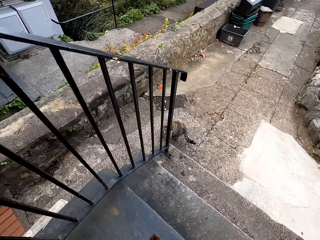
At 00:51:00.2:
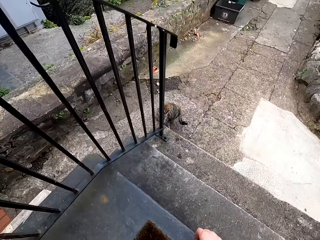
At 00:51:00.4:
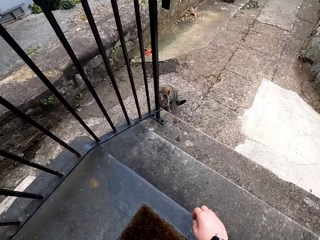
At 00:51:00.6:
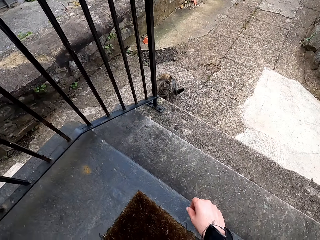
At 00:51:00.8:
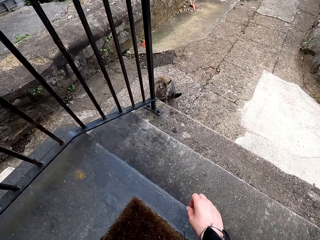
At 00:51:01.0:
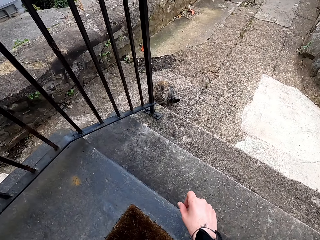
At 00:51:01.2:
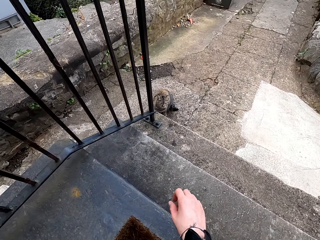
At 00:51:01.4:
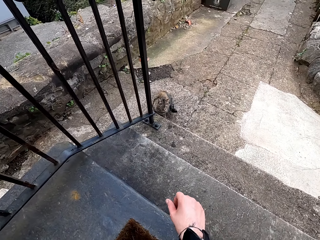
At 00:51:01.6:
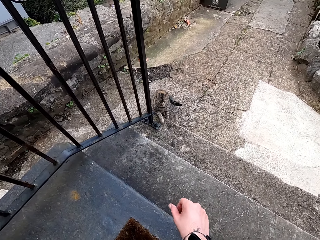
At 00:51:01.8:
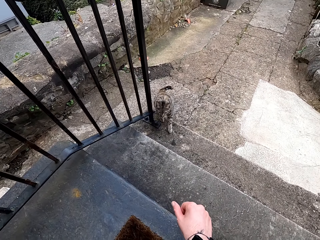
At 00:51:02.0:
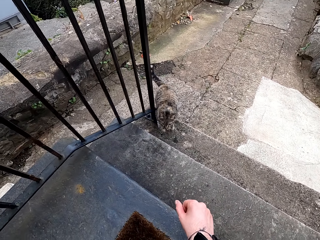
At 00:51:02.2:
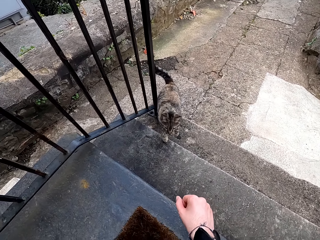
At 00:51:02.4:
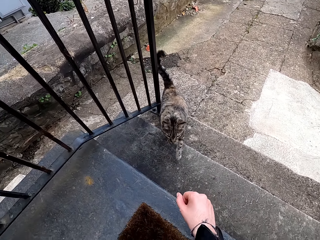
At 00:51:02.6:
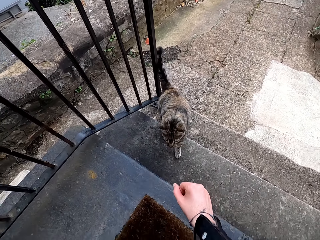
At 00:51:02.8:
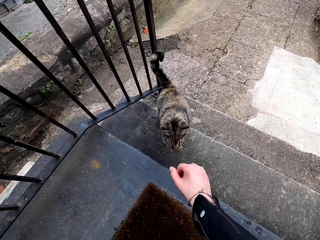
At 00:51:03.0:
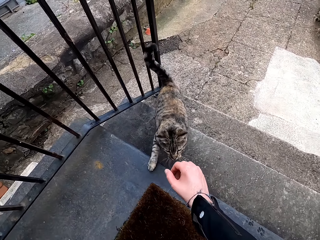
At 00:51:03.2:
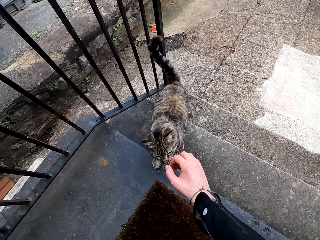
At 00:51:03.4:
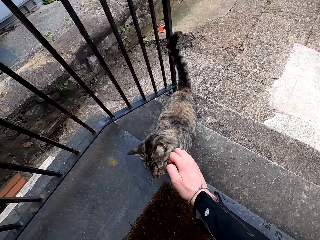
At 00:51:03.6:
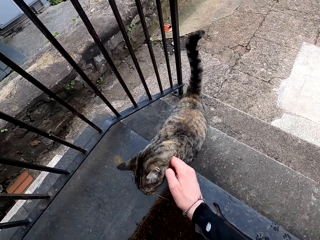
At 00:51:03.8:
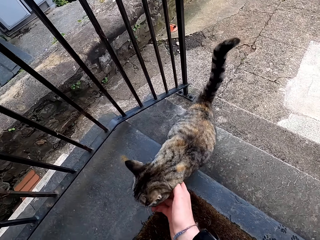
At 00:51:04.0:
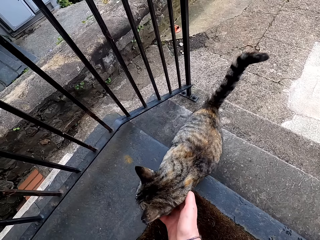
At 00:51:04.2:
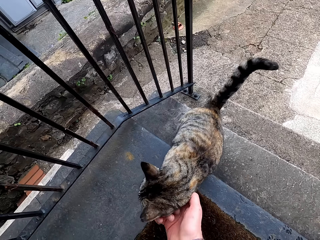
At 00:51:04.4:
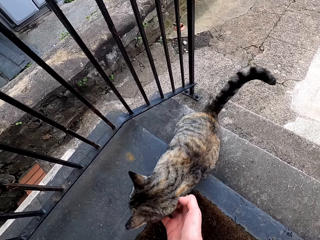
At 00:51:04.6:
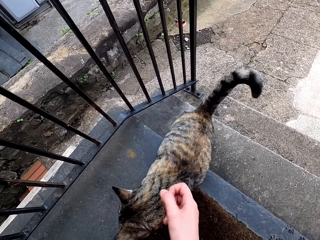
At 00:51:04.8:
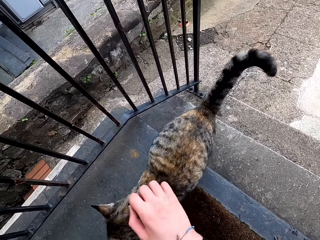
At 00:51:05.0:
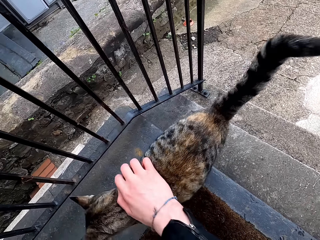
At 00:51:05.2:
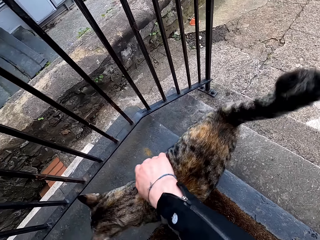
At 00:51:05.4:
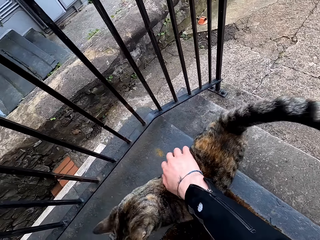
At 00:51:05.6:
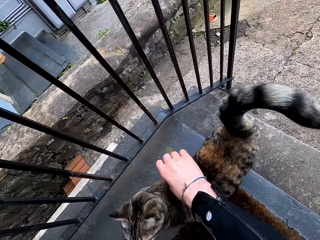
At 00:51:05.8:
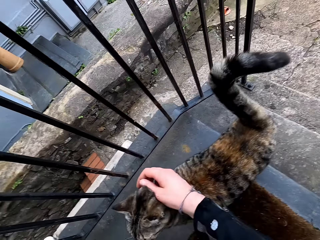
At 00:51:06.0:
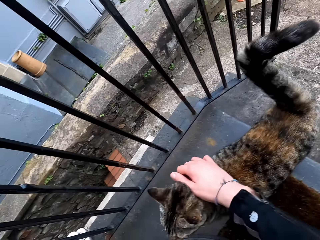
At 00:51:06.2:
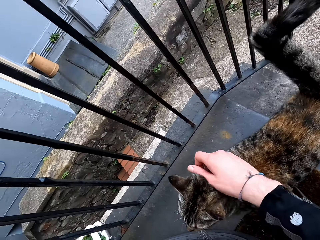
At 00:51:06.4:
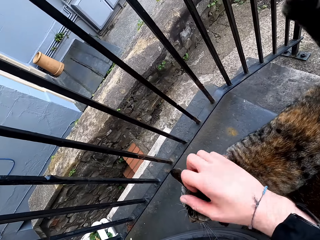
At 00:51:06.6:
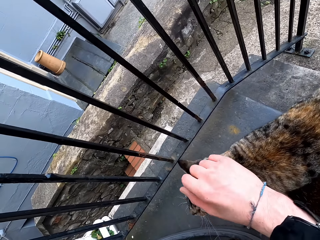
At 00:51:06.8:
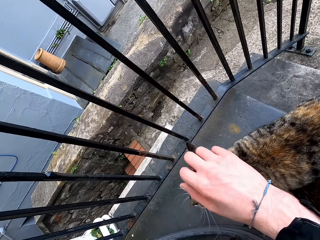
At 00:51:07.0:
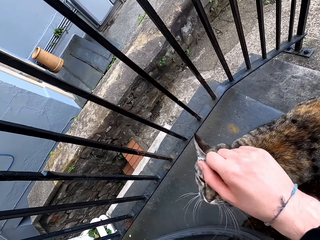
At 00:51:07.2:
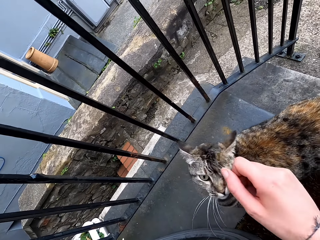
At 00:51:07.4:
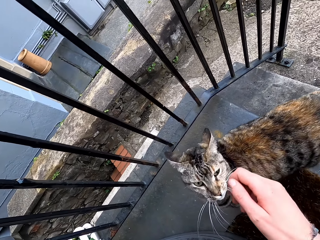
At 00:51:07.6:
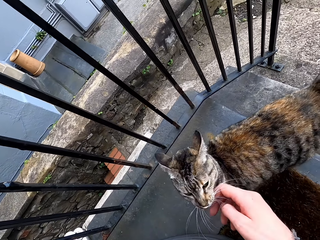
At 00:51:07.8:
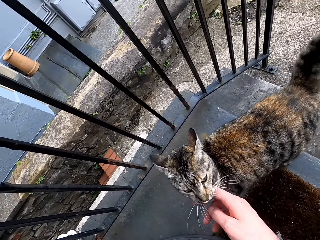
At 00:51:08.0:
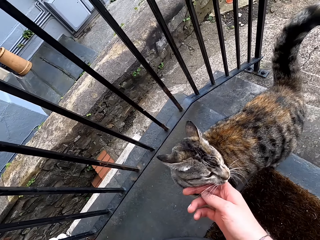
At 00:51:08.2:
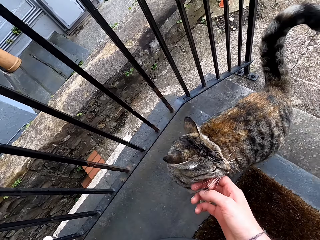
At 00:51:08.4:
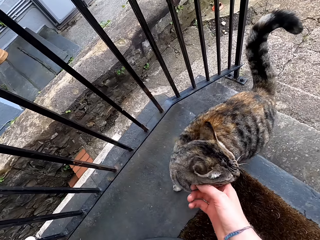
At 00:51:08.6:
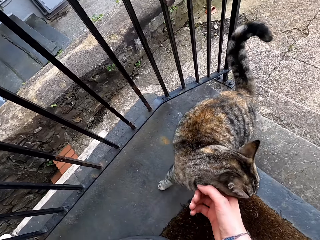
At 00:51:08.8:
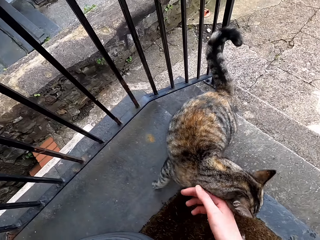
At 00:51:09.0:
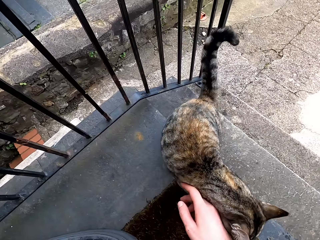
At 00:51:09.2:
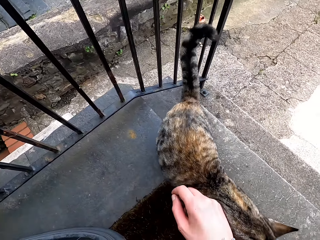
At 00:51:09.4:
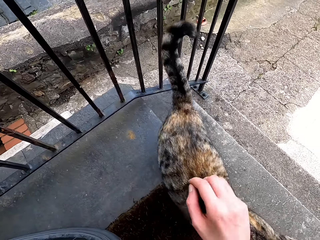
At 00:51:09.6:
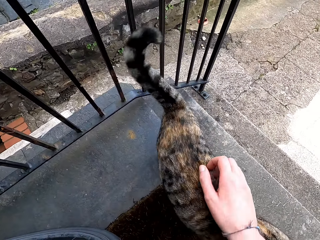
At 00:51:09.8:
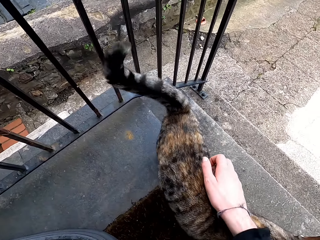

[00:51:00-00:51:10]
The camera wearer calls a cat. She touches the cat with her right hand.

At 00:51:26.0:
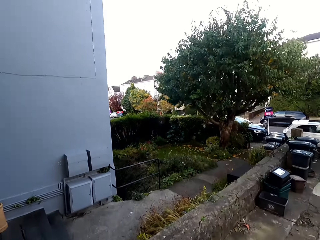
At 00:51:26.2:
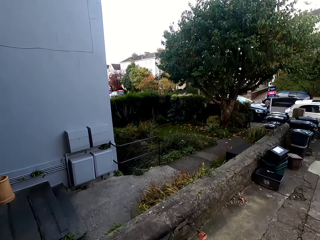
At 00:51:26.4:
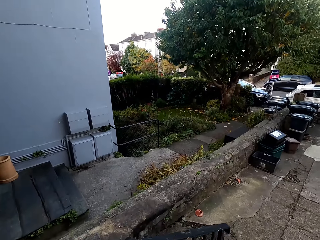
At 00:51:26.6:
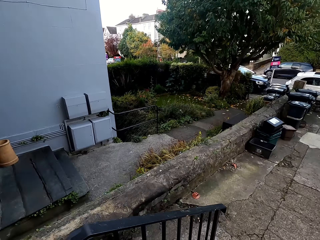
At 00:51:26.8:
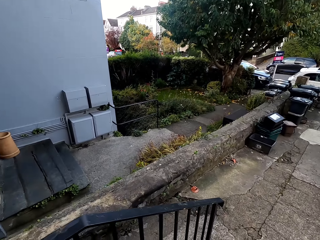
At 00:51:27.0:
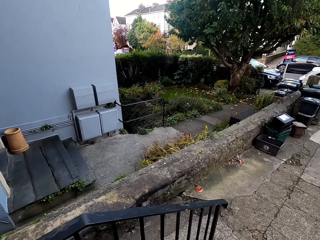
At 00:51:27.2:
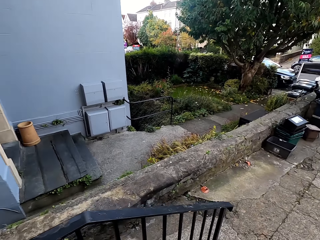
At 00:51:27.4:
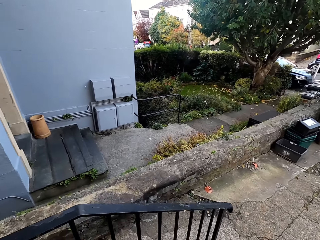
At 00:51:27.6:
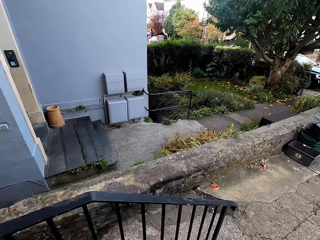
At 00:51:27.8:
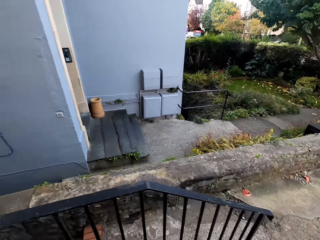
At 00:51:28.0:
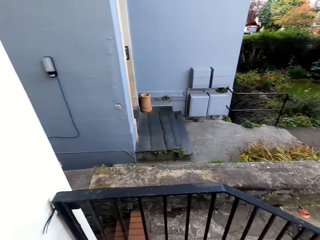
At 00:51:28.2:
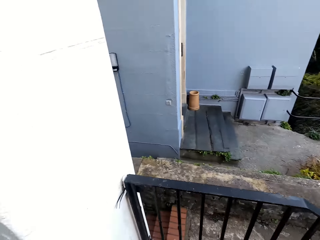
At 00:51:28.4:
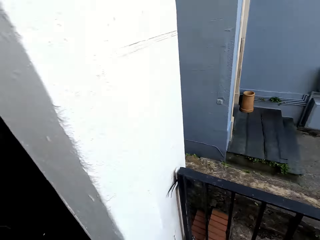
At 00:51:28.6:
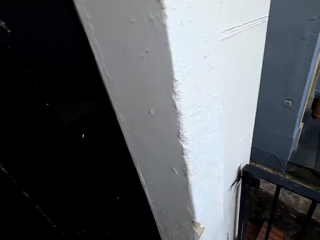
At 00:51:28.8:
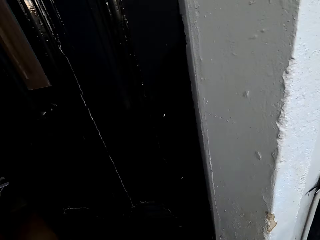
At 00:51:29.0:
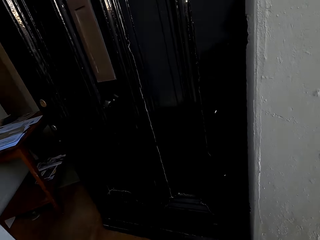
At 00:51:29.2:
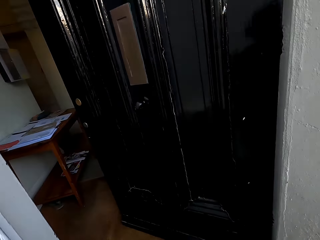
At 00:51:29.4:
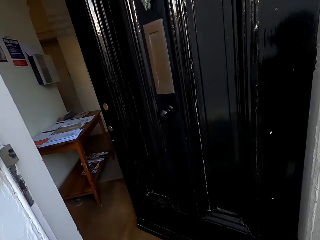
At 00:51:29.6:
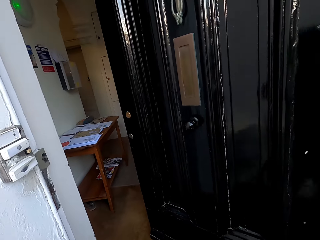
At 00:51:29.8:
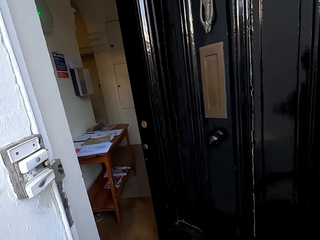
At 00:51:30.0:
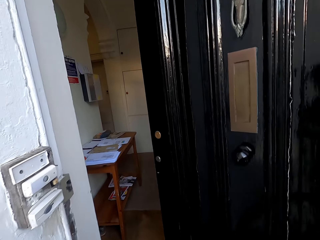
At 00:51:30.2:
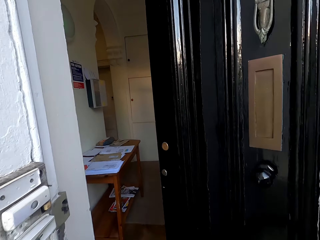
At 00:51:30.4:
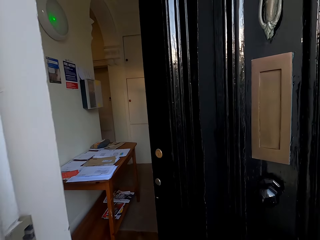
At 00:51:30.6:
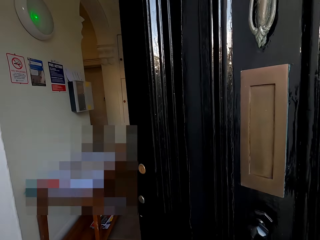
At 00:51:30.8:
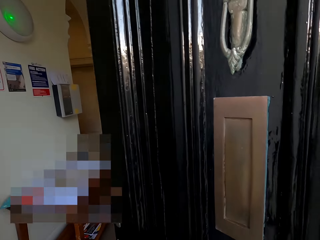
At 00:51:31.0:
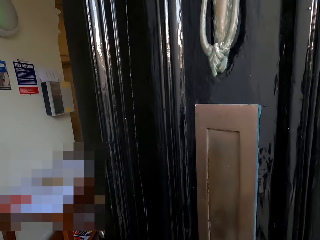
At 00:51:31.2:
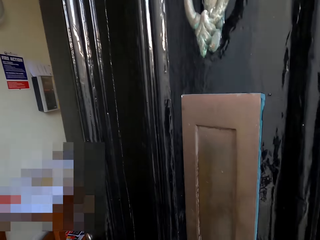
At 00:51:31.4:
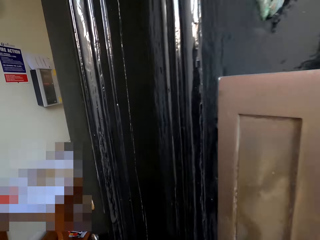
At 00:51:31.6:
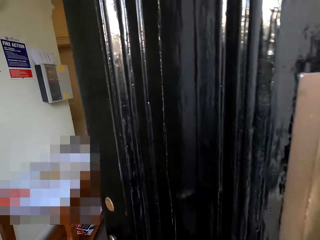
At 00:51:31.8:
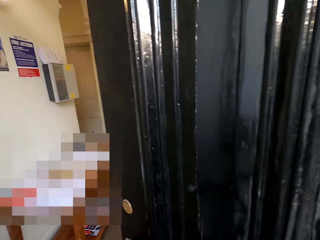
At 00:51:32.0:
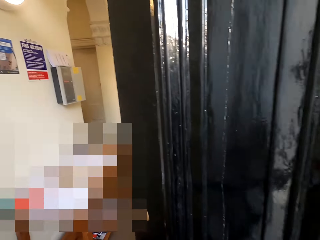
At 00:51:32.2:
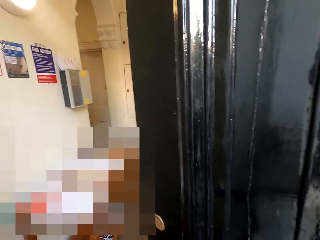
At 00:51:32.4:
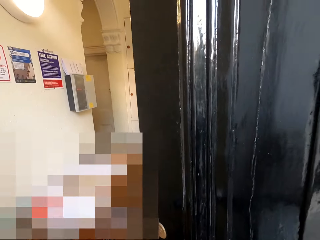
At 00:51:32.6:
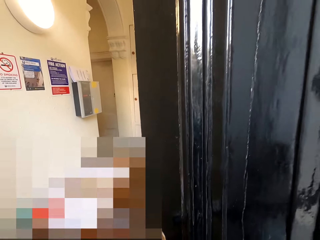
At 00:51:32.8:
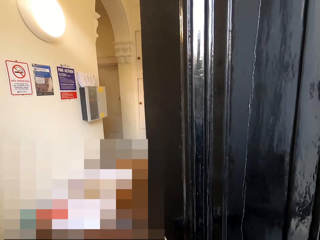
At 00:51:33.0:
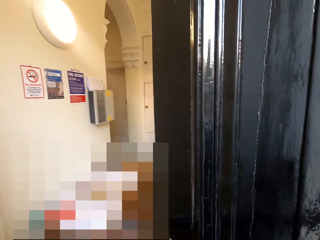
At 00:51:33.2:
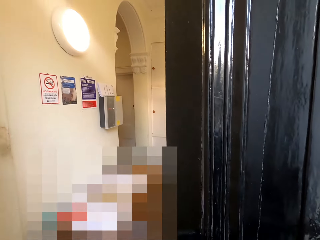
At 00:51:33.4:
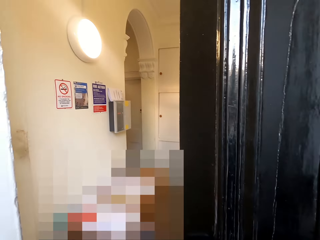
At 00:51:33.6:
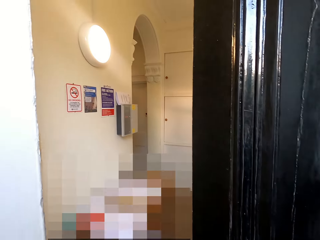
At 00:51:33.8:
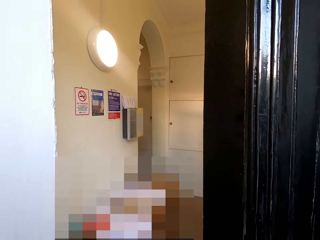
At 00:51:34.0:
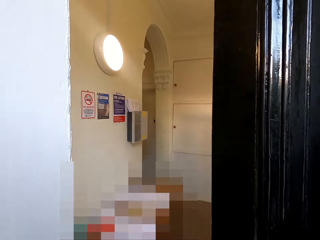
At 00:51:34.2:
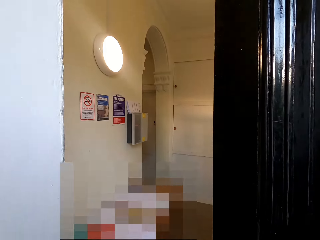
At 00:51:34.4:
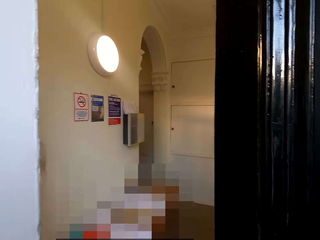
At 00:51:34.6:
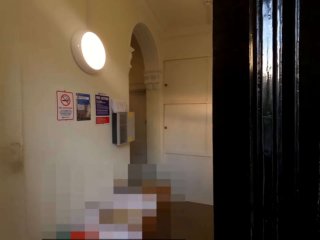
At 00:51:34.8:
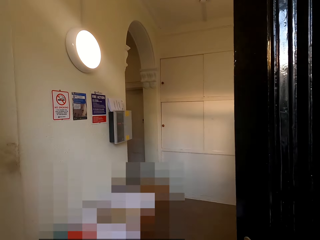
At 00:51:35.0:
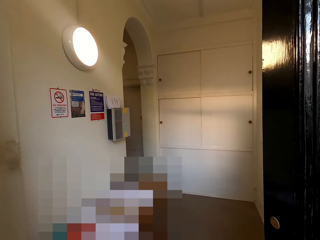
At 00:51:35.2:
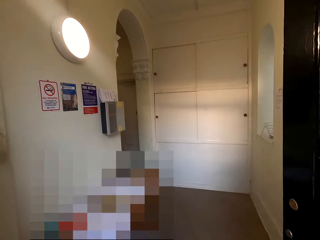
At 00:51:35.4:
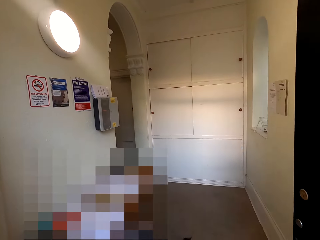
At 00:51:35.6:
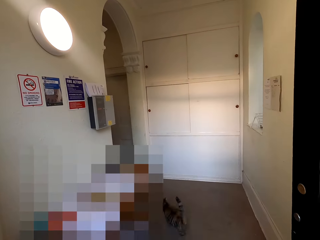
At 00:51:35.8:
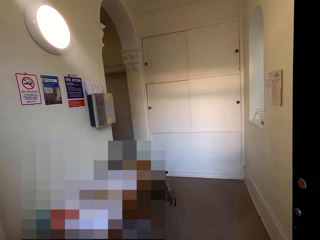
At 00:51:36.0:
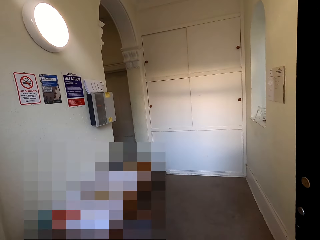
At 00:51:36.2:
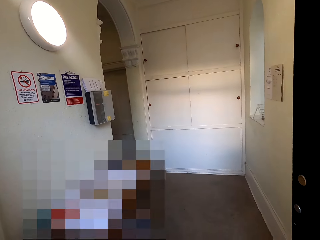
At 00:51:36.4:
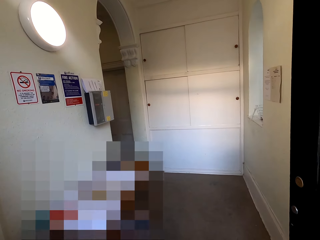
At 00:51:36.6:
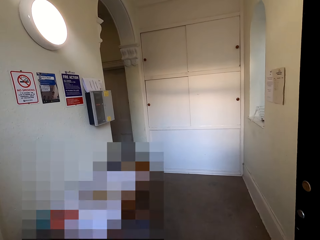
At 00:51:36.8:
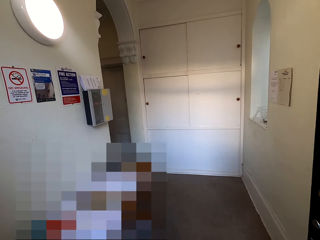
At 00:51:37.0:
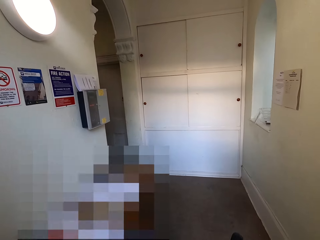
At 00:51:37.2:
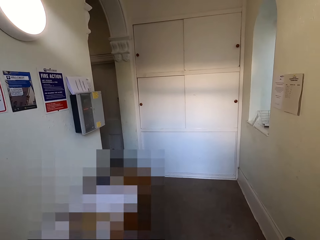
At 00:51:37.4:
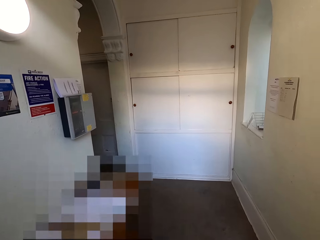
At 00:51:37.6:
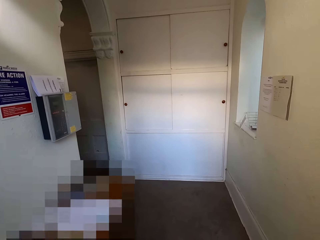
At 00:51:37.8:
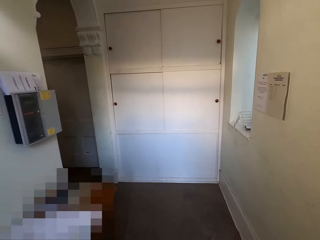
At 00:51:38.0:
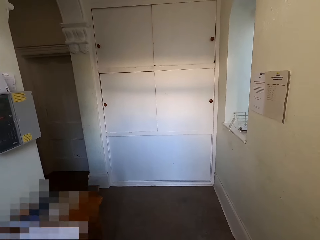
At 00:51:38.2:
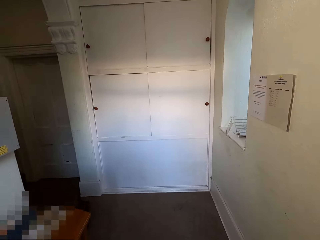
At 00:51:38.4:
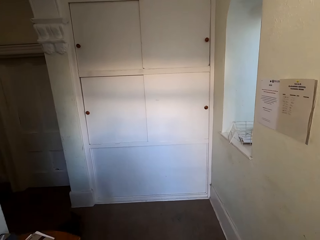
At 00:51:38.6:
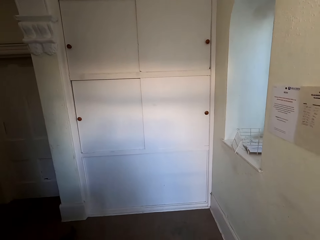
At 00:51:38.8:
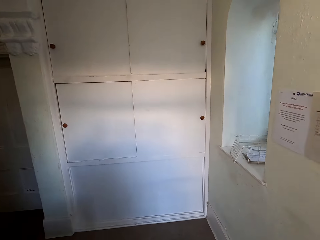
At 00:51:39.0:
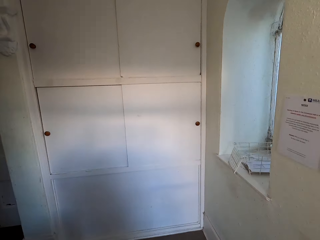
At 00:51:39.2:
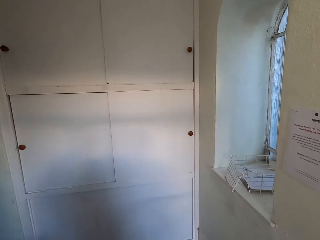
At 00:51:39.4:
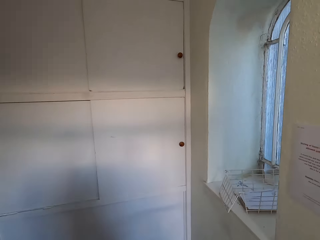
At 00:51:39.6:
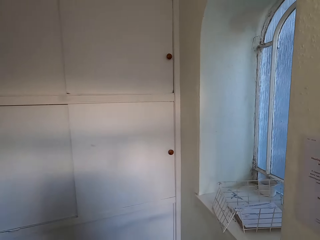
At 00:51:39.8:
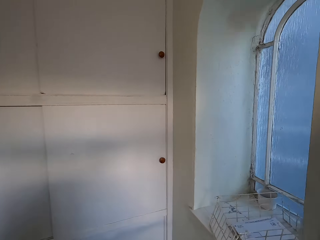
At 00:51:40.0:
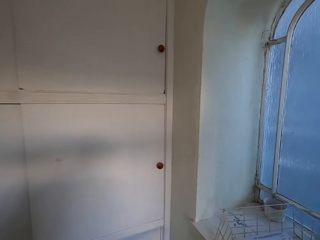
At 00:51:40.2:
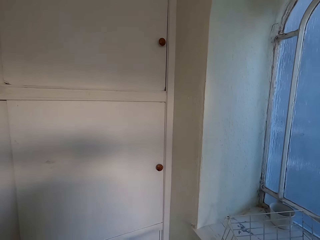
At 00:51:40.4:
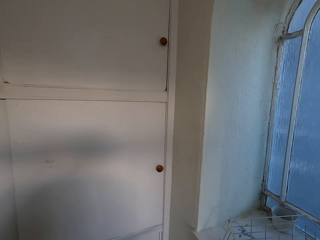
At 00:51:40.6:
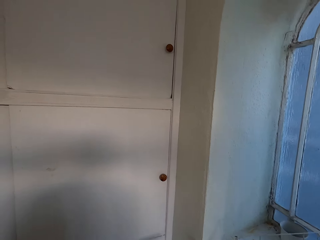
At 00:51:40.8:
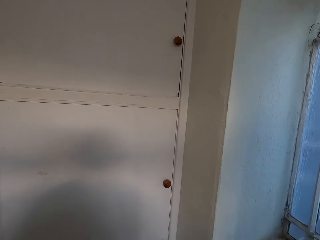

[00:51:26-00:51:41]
The camera wearer looks around. They walk into the apartment. The cat runs into the apartment.
